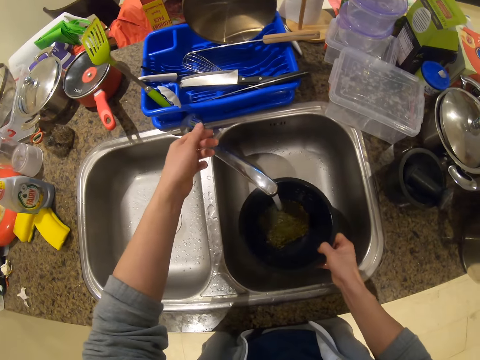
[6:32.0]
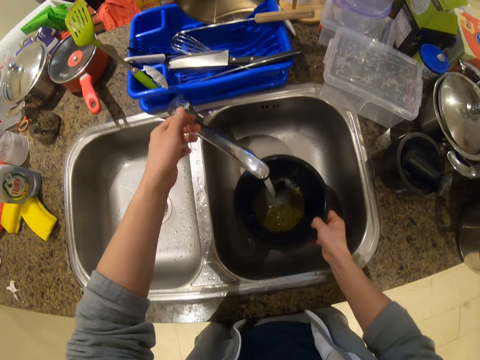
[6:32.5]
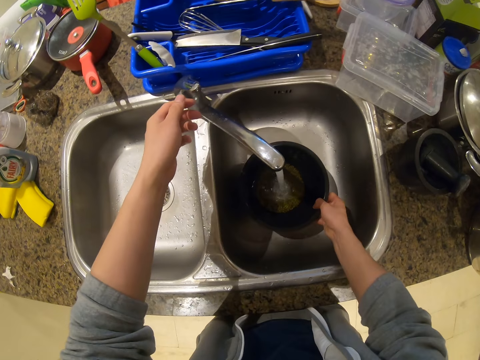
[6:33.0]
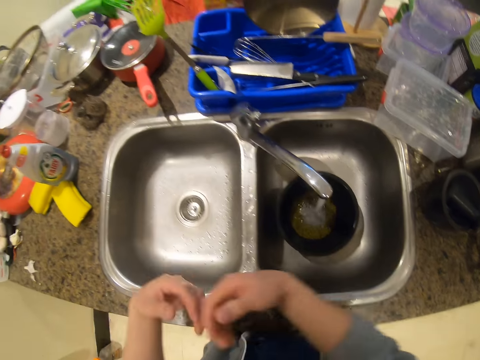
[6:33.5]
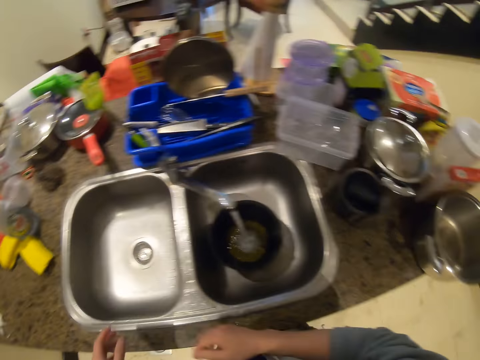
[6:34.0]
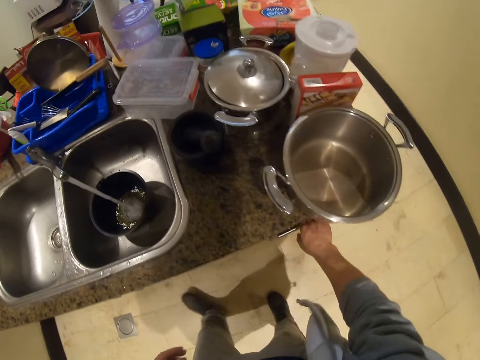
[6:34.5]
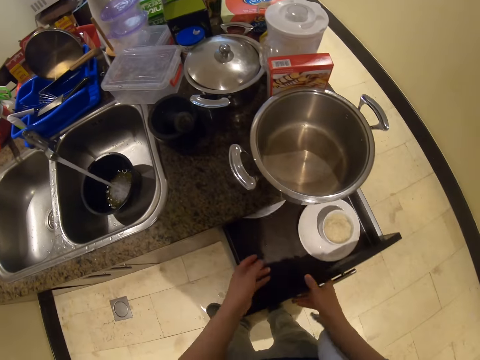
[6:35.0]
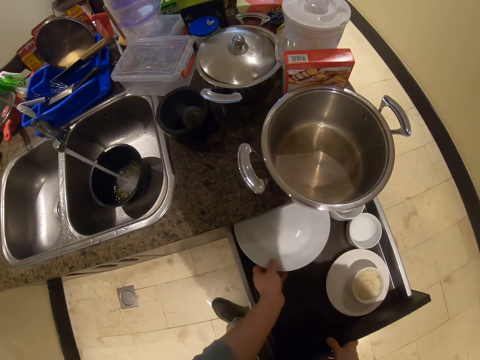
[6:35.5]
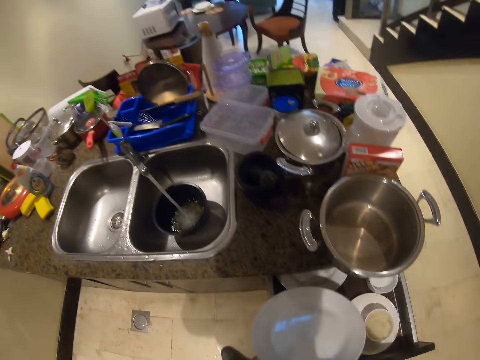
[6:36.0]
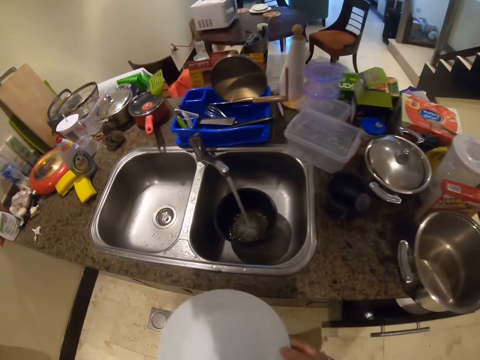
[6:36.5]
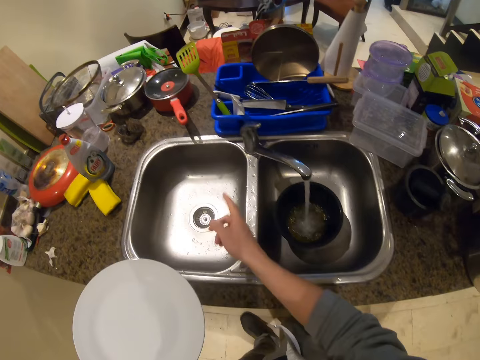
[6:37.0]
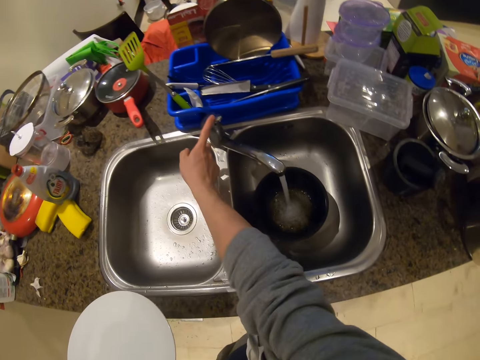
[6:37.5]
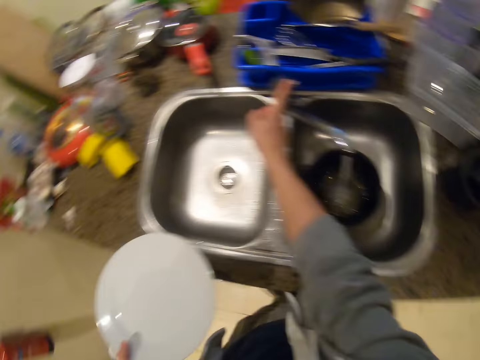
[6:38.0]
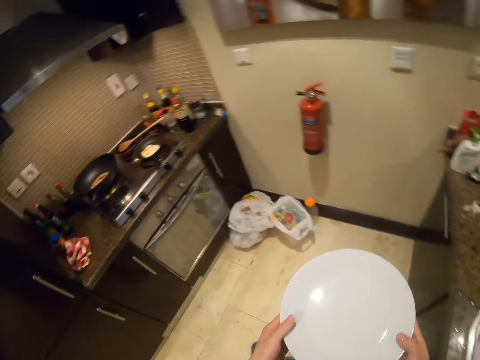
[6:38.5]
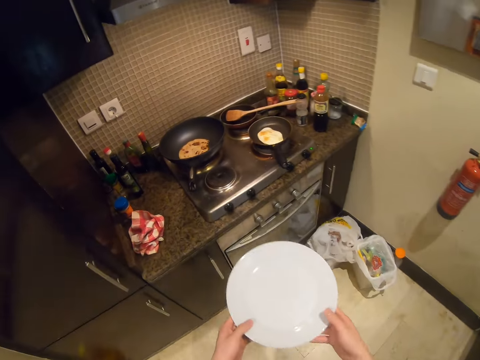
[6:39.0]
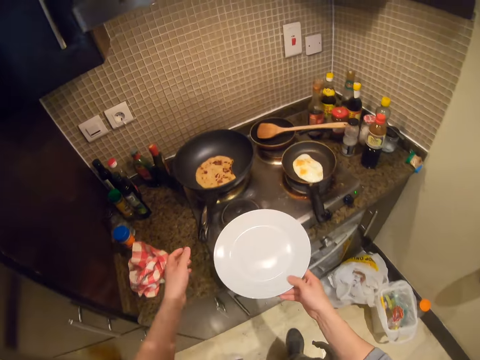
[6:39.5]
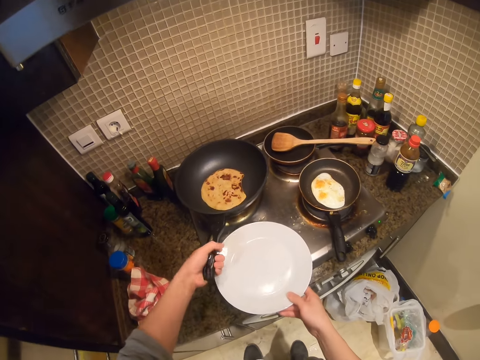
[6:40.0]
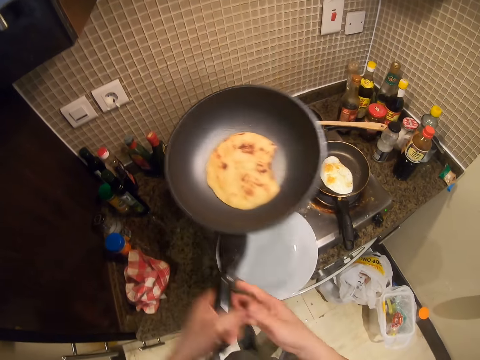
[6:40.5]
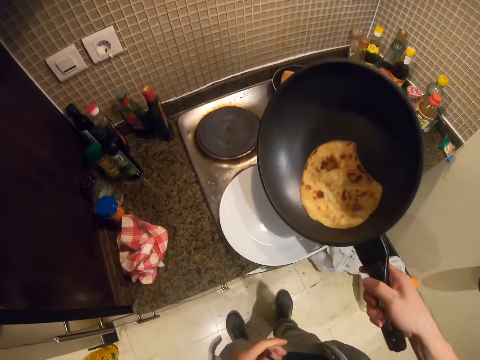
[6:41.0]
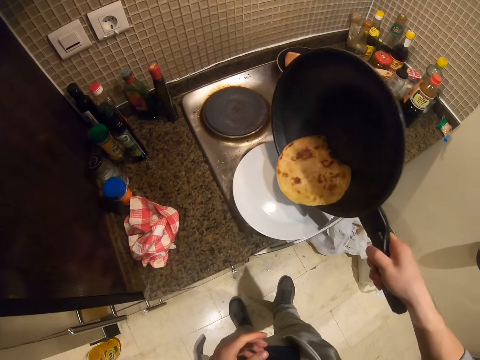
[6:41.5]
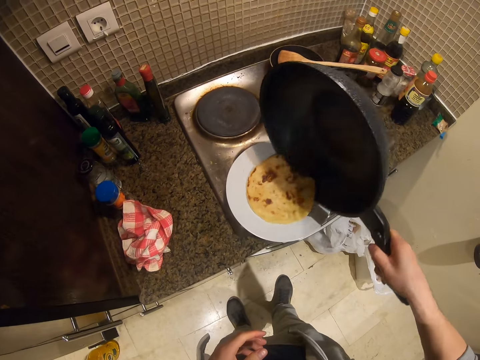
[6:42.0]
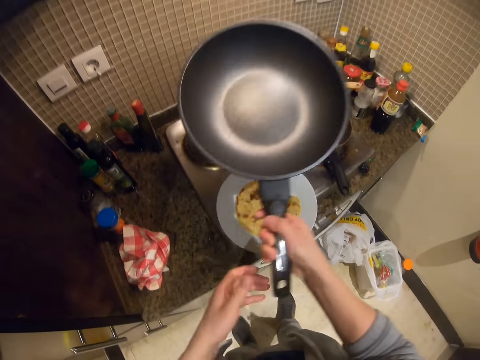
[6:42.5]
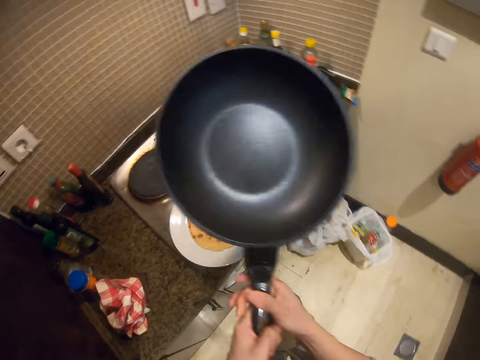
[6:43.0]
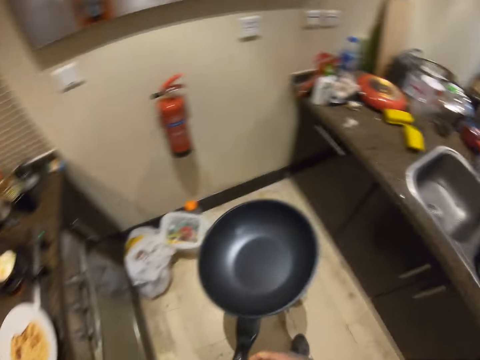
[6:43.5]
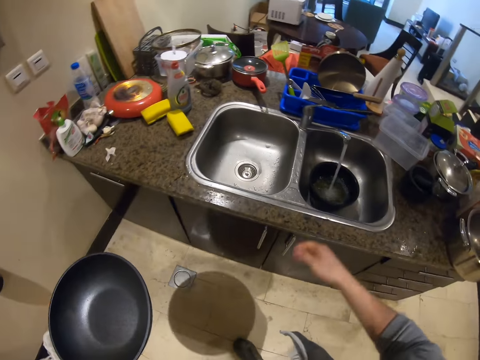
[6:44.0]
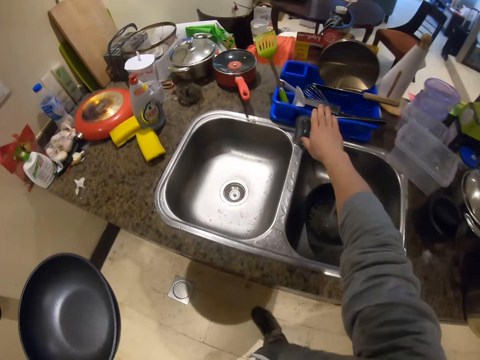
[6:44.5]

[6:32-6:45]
The camera wearer opens the tap with his right hand. He fills the bowl in his right hand with water from the tap. He puts the bowl in the sink. He flaps water from both hands into the kitchen sink. He pulls out a drawer from the kitchen sink counter with his right hand. He picks up a plate from the drawer with his left hand. He pushes the drawer into the kitchen sink counter with his right hand. He holds the plate with both hands. He touches the tap with his right hand. He closes the tap. He holds the plate with both hands. He holds the plate with his right hand. He places the plate on the cooker with his right hand. He picks up the frying pan from the cooker with his left hand. He passes the frying pan from his left hand to his right hand. He turns the pancake from the frying pan to the plate with his right hand. He holds the frying pan with both hands. He carries the frying pan to the kitchen sink with his left hand.

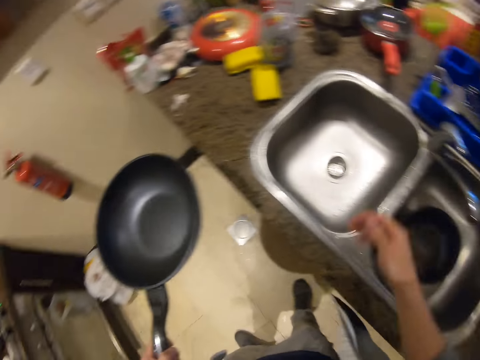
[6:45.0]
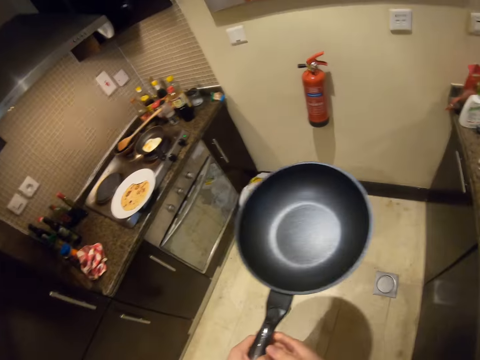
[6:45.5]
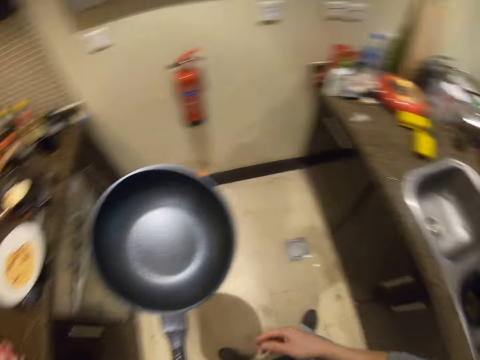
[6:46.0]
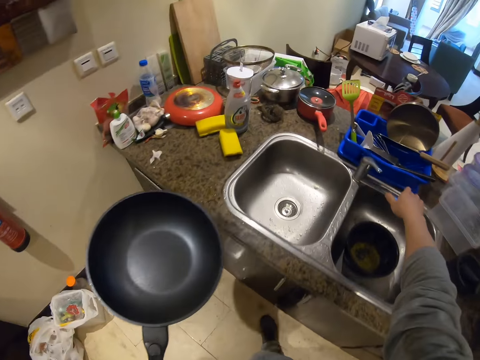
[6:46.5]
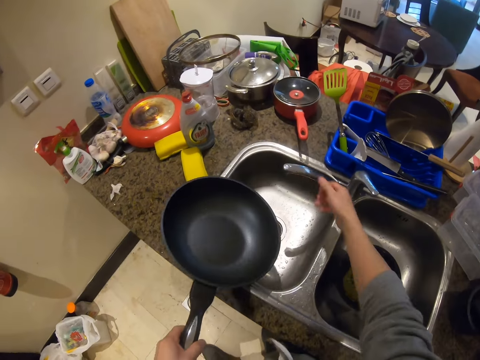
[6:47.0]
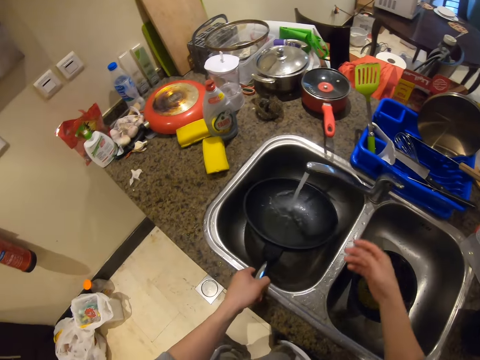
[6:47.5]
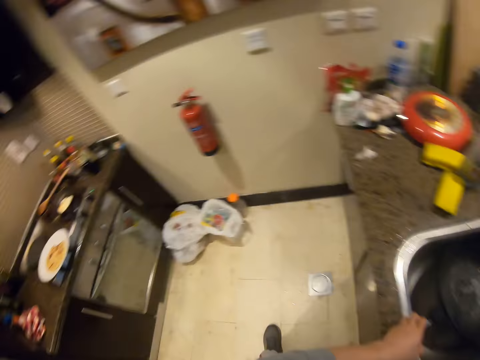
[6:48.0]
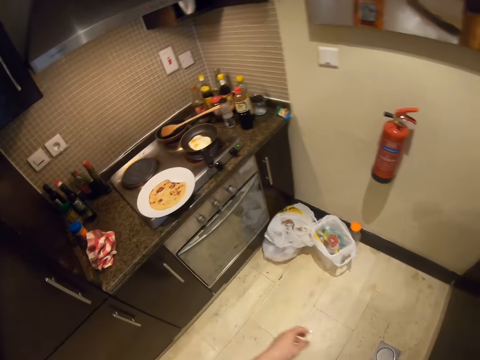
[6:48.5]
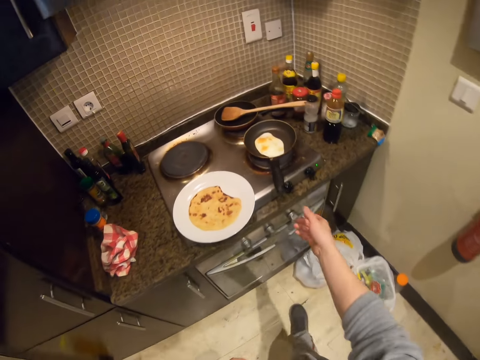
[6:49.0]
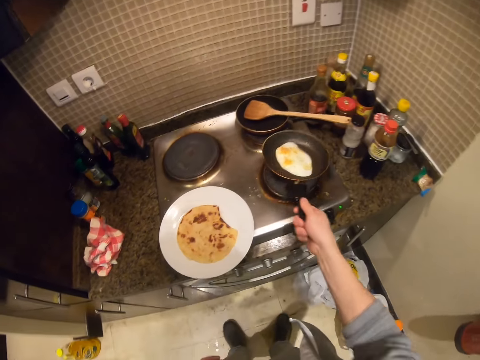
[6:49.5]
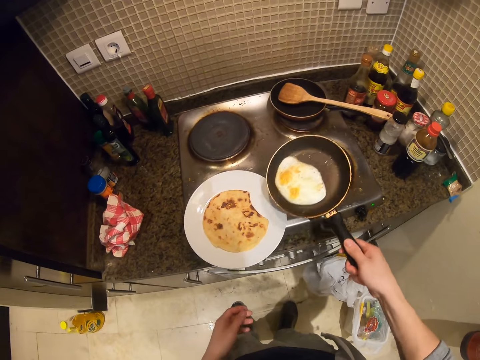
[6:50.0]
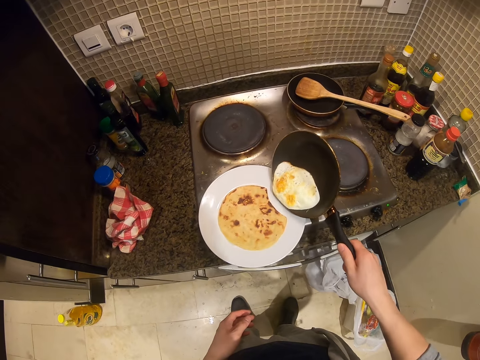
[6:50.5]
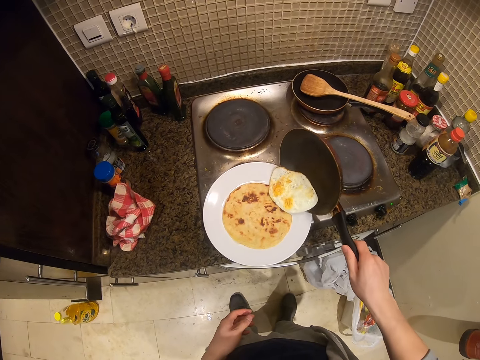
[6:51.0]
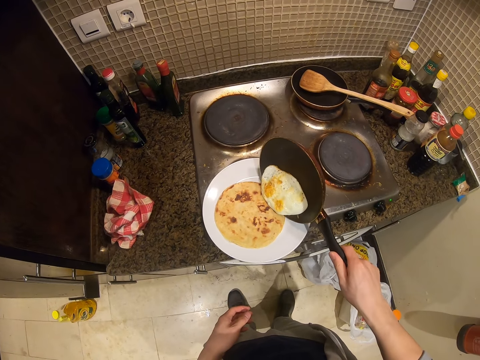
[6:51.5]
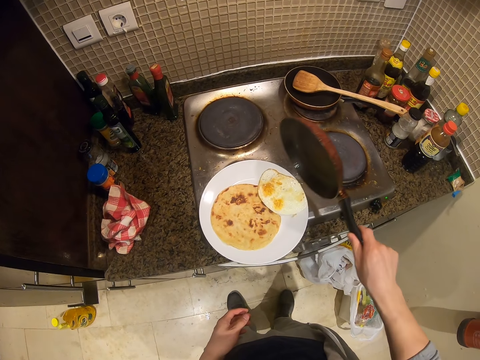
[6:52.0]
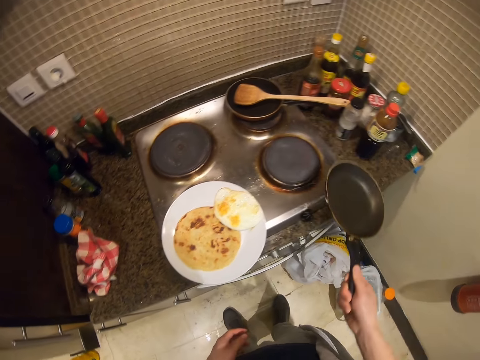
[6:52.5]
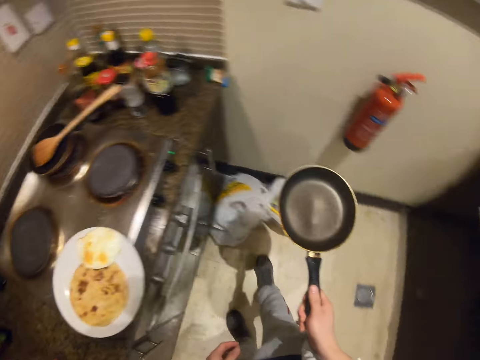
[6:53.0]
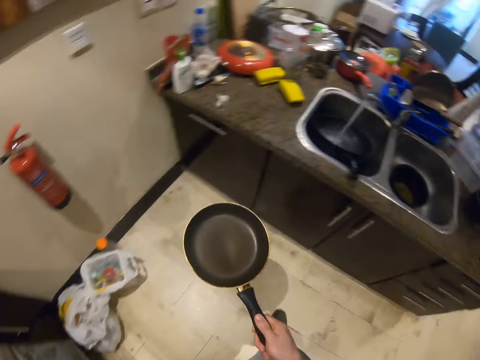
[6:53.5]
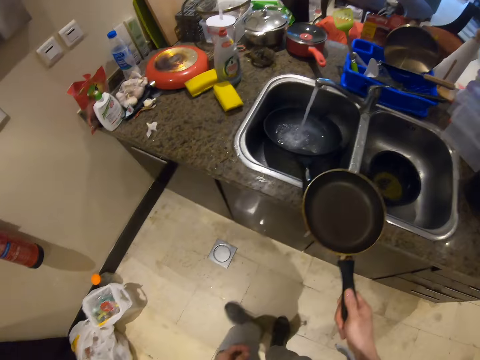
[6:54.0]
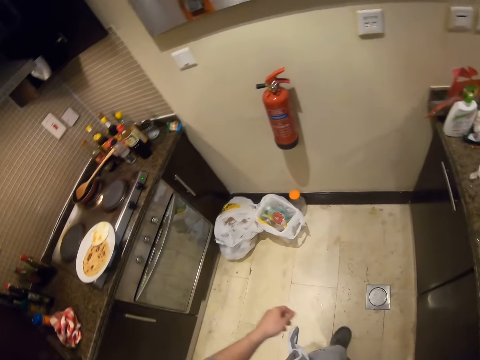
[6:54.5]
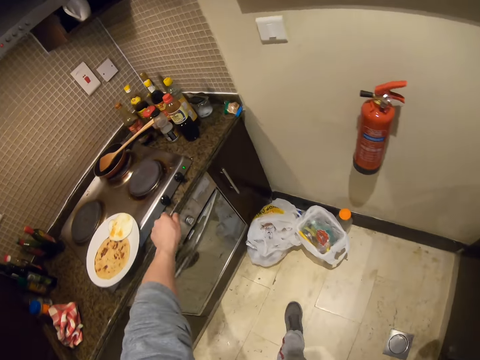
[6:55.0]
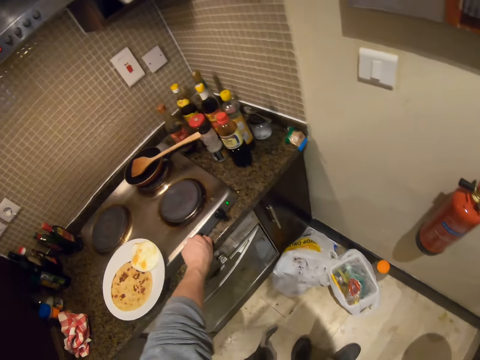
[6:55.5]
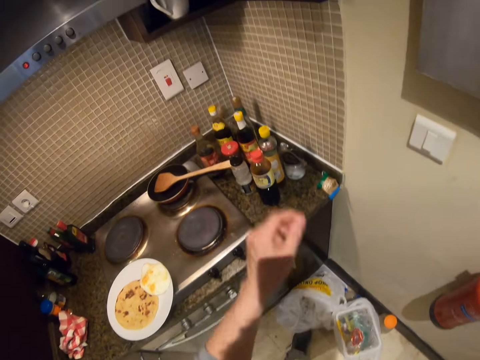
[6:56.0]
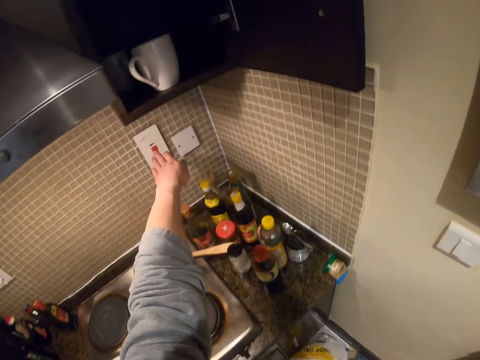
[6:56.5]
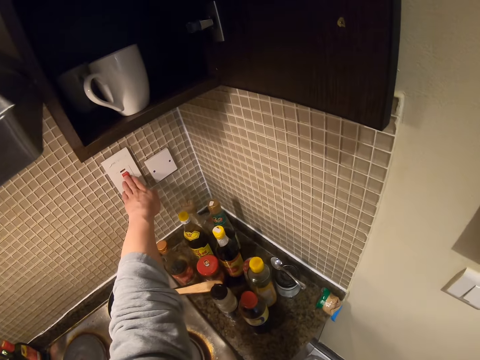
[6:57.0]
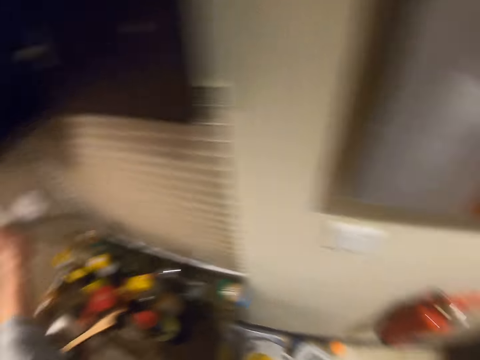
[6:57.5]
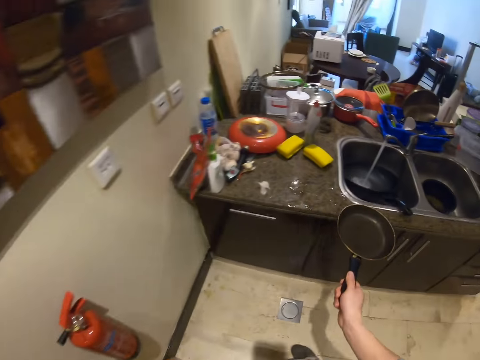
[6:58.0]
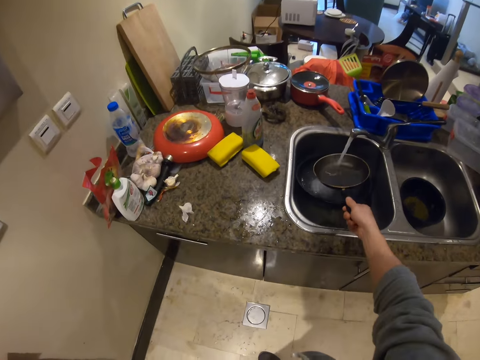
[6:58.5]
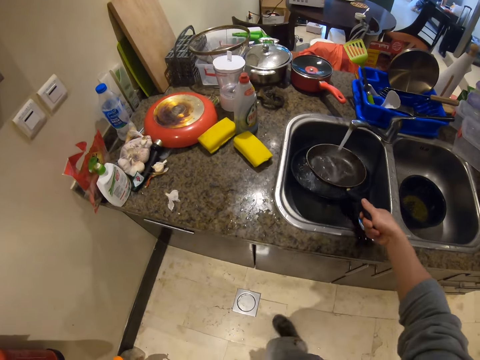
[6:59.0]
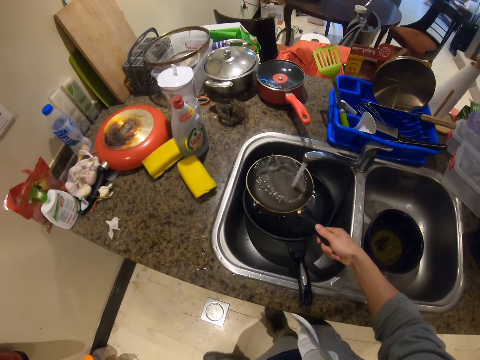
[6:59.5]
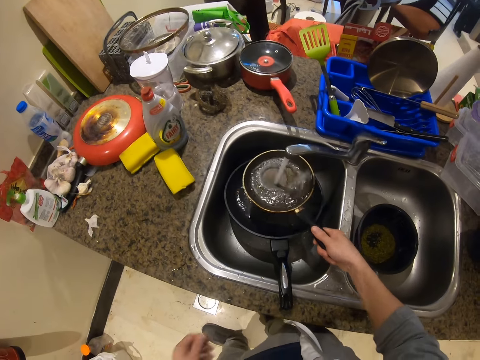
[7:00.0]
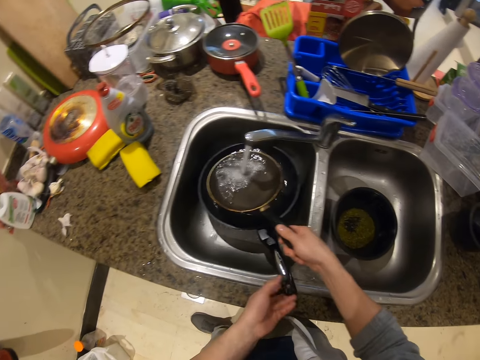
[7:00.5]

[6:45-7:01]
The camera wearer closes the tap with his right hand. He holds the frying pan with both hands. He walks around. He holds the frying pan with his left hand. He turns the tap with his right hand. He opens the tap with his right hand. He puts the frying pan in the kitchen sink with his left hand. He fills the frying pan in the kitchen sink with water from the tap. He picks up the frying pan from the cooker with his right hand. He shakes the fried egg in the frying pan with his right hand. He turns the fried egg from the frying pan into the plate with his right hand. He carries the frying pan to the kitchen sink with his right hand. He turns around. He turns a knob on the cooker with his left hand. He presses a switch on the wall with his left hand. He fills the frying pan in his right hand with water from the tap. He cleans the pan with water.
